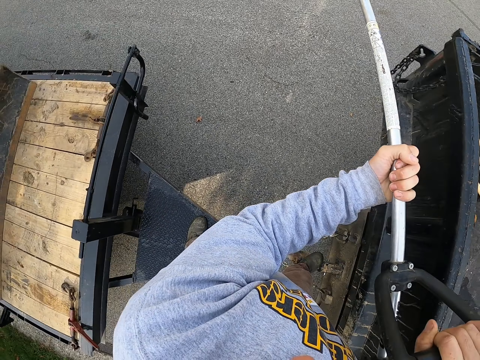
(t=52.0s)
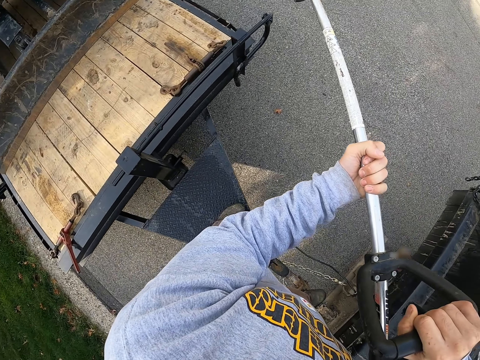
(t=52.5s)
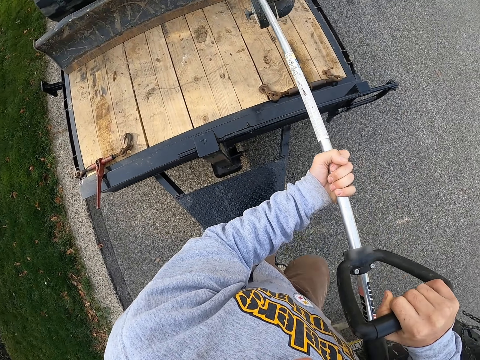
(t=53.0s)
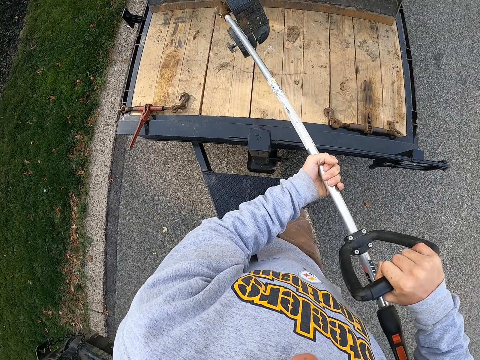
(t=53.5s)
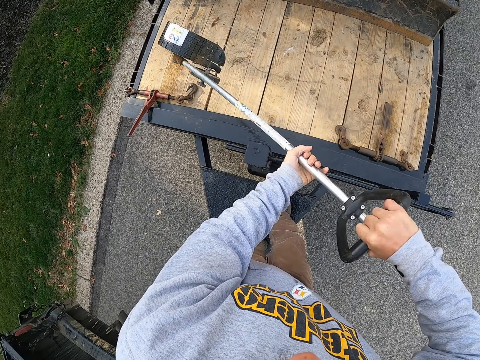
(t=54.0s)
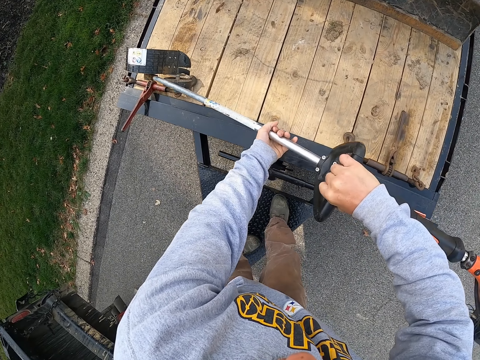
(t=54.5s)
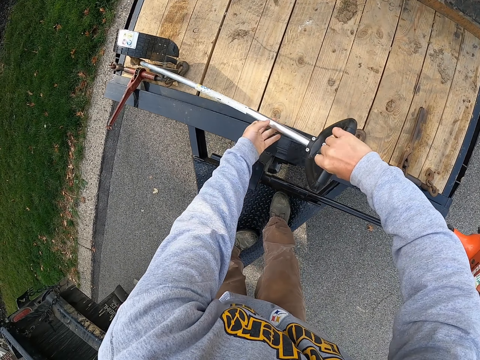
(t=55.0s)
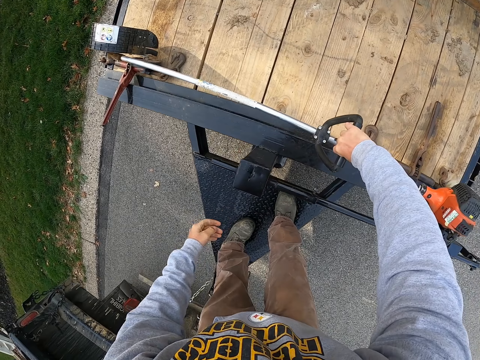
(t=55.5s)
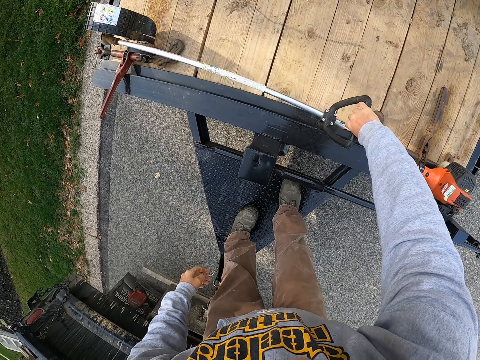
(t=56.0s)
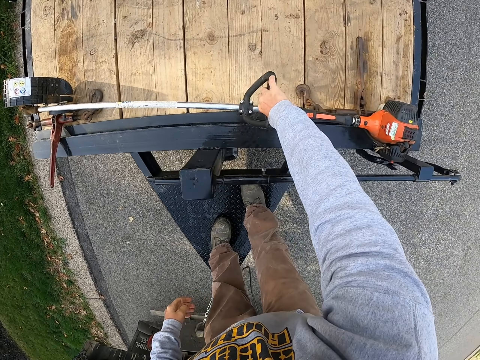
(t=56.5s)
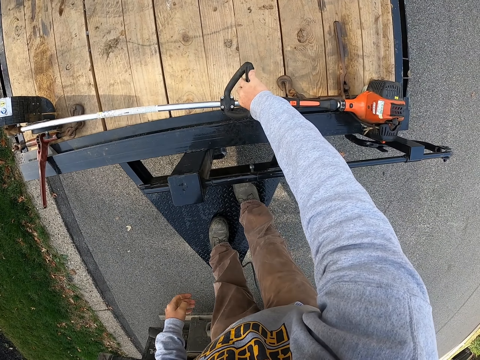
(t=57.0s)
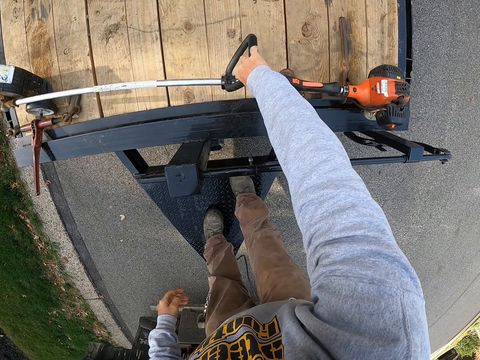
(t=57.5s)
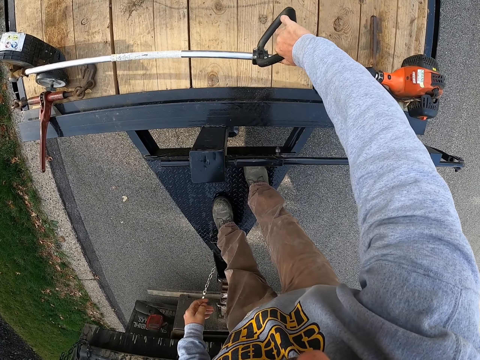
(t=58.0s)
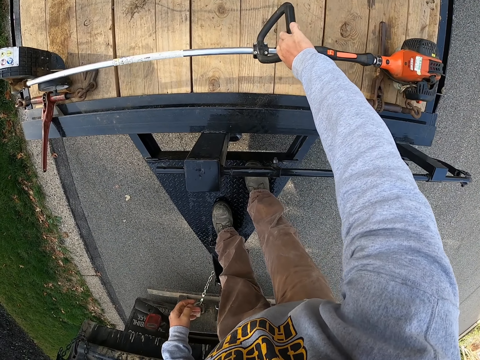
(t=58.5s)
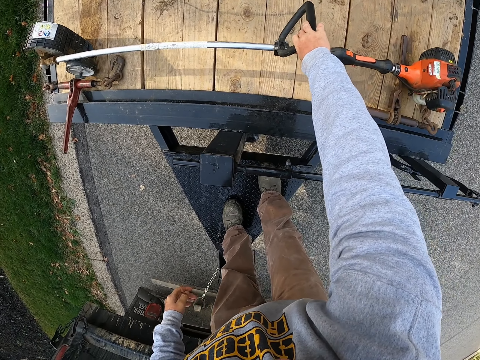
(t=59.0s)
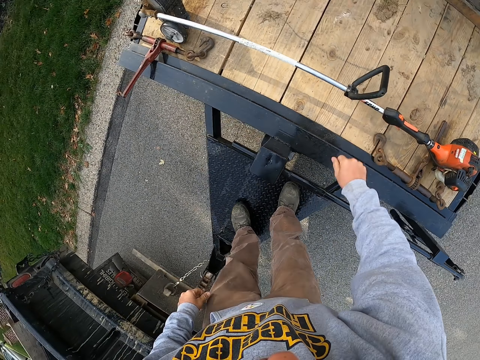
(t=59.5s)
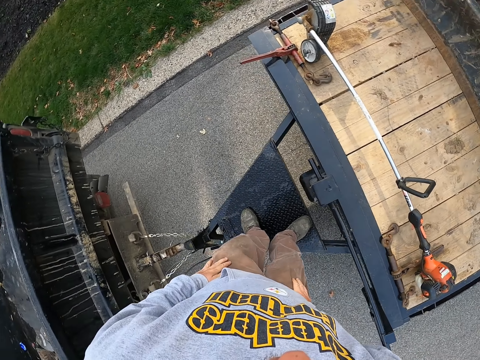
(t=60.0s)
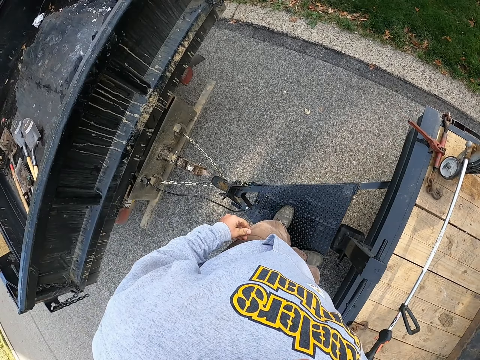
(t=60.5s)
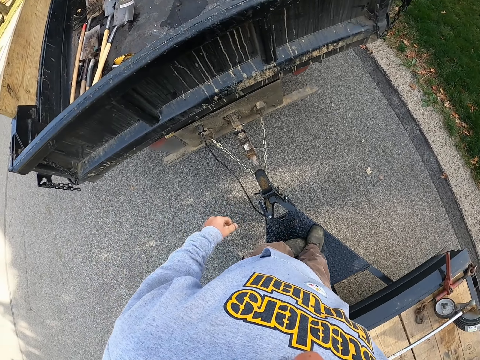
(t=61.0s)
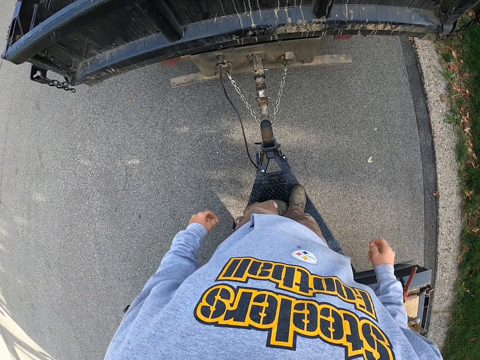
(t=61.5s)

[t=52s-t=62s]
The camera wearer puts the grass cutter in the truck. They turn around. They are putting a machine on a trail.

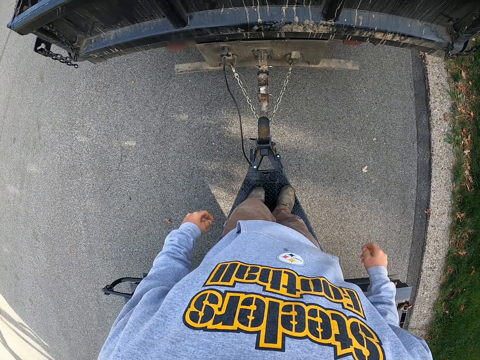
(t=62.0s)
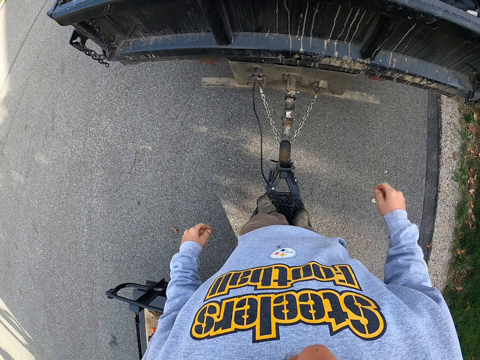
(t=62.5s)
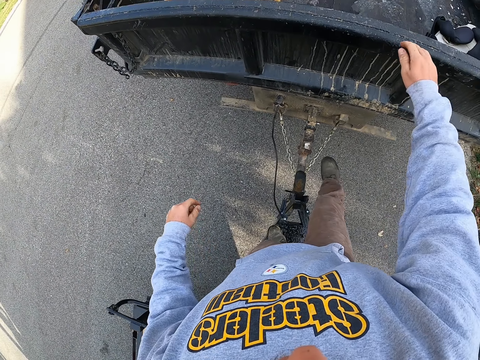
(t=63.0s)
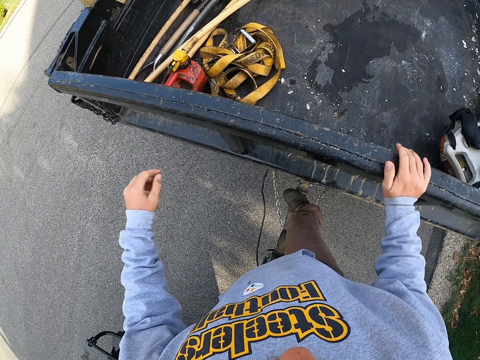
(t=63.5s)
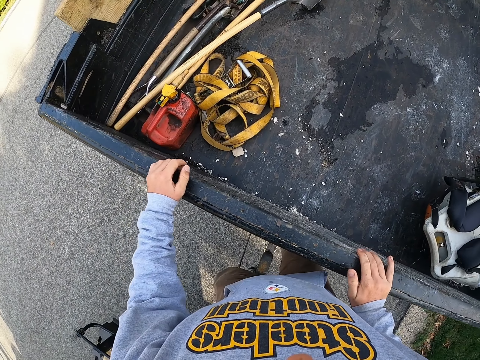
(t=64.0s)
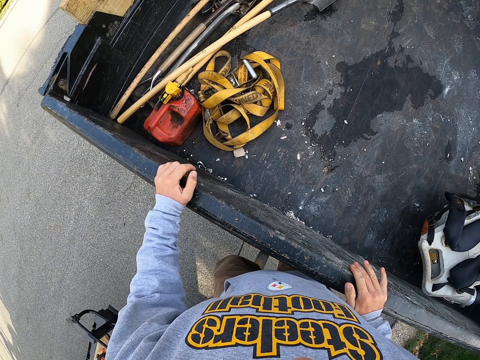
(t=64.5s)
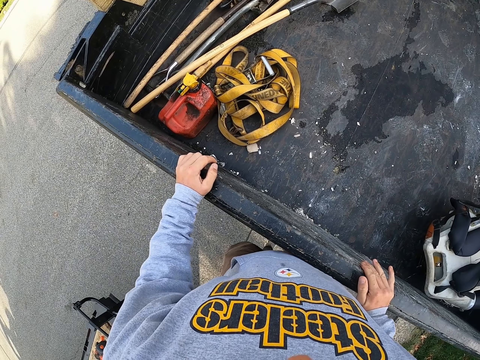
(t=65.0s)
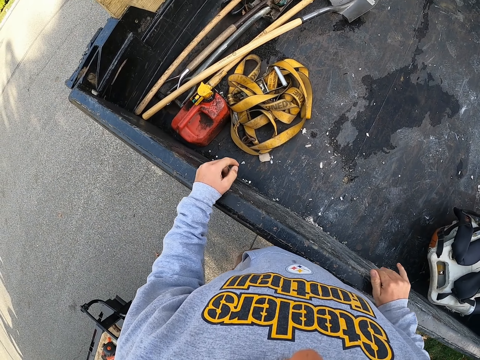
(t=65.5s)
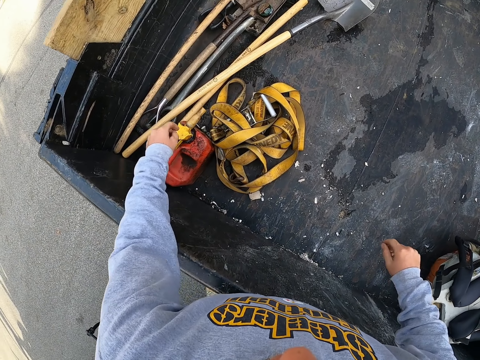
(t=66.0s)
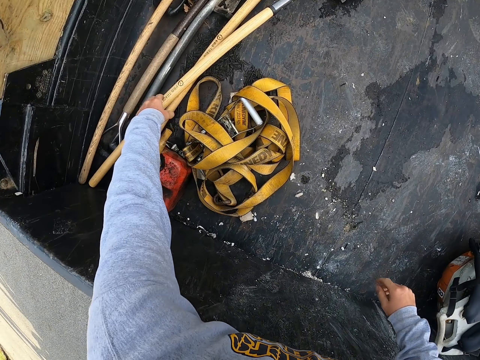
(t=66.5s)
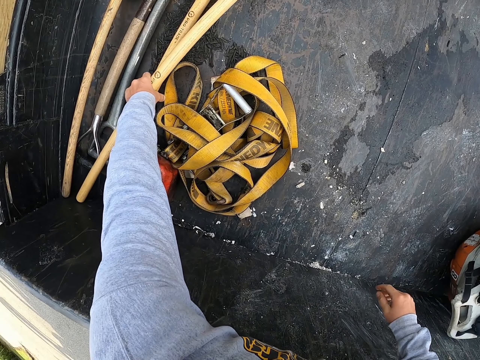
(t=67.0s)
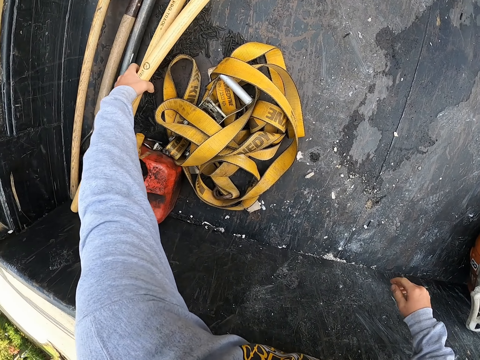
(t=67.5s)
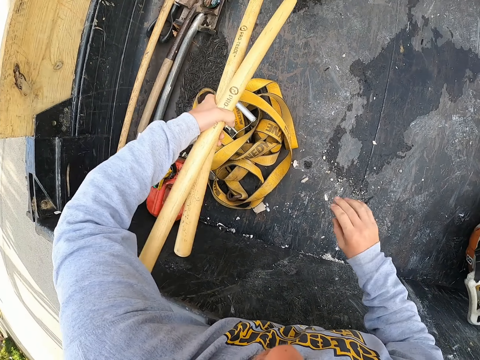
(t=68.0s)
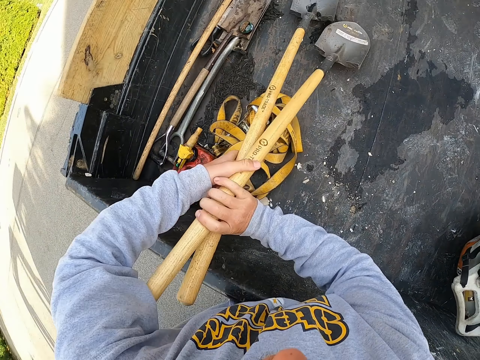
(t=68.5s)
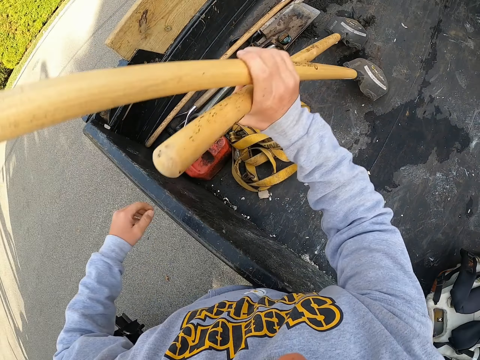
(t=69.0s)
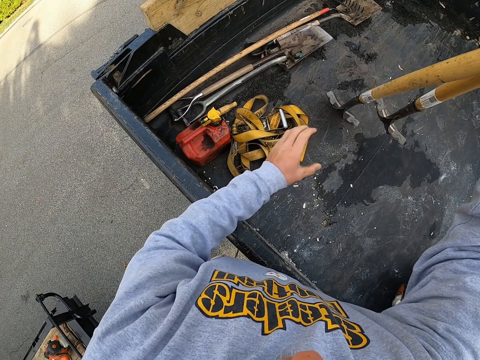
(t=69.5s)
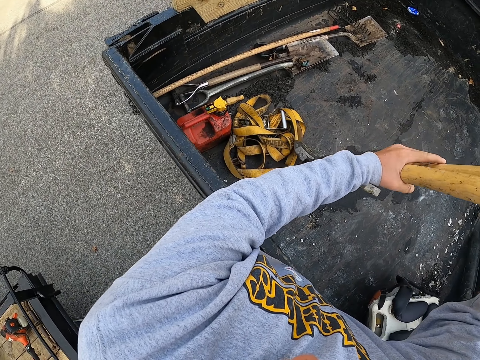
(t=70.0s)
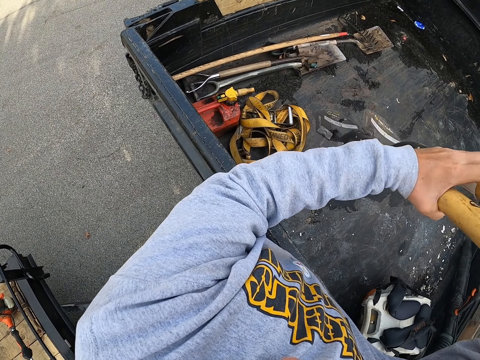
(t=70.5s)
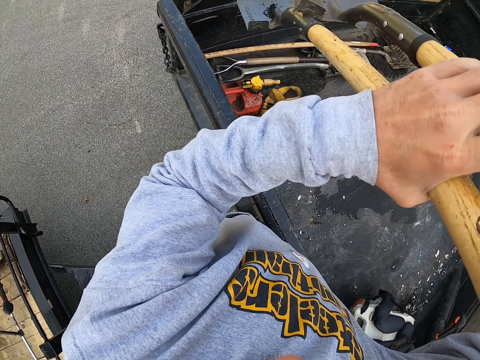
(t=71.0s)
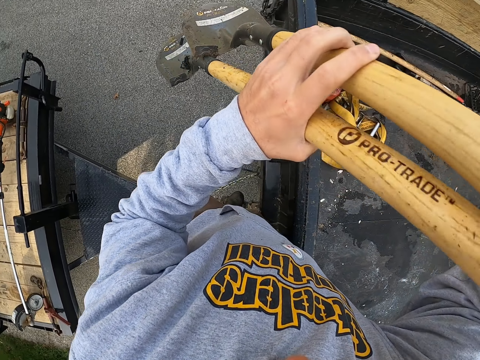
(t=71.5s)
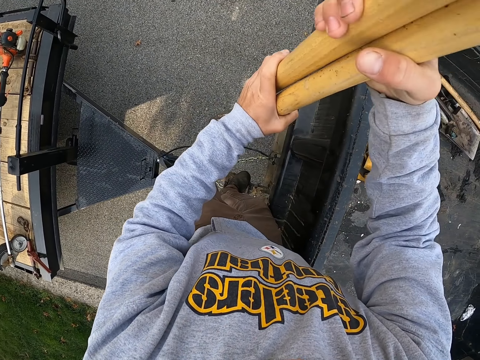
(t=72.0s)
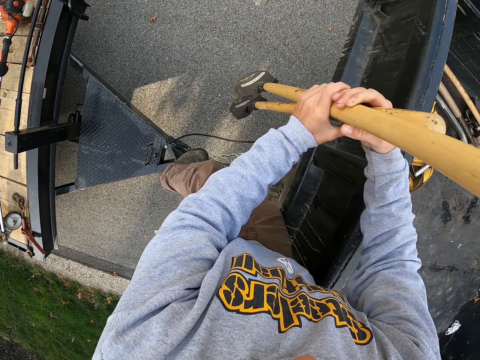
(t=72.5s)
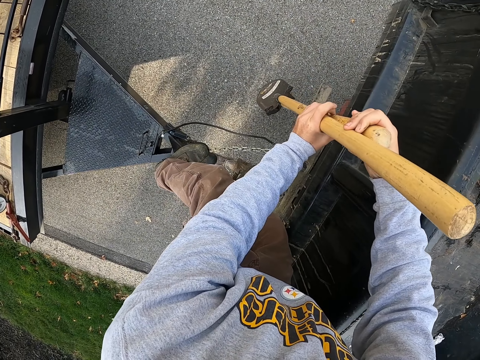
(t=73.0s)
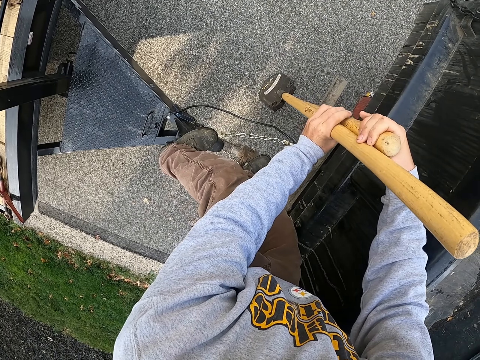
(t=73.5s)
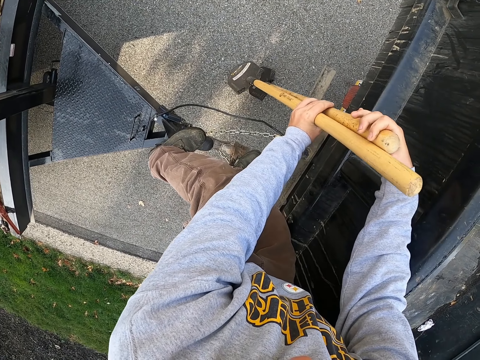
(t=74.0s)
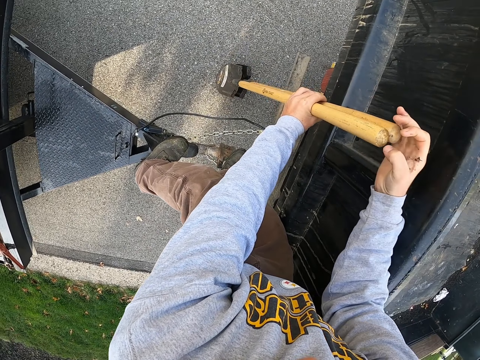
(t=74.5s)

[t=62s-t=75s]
The camera wearer moves the leg. They look around. They are picking two spades. They place the spades on the road.

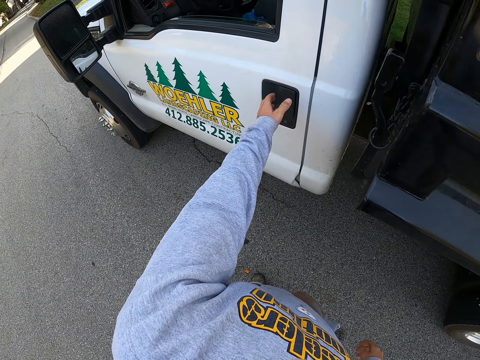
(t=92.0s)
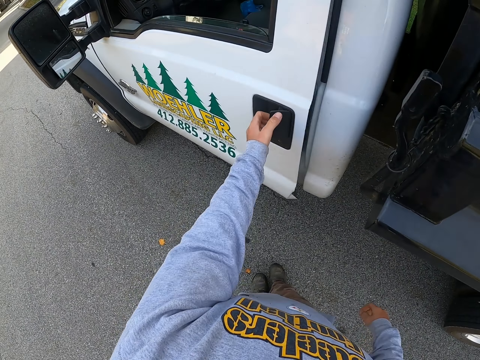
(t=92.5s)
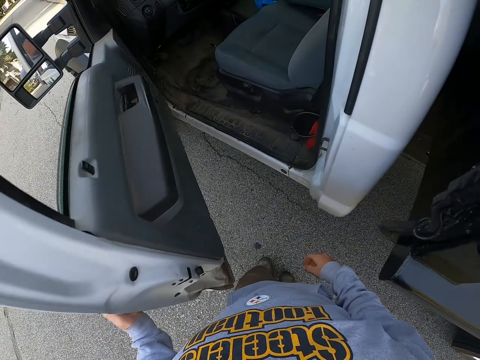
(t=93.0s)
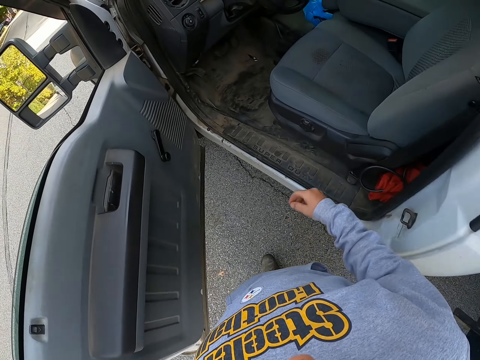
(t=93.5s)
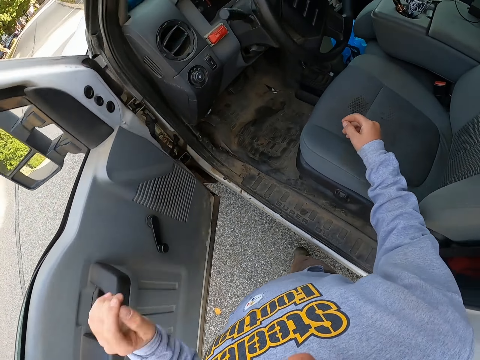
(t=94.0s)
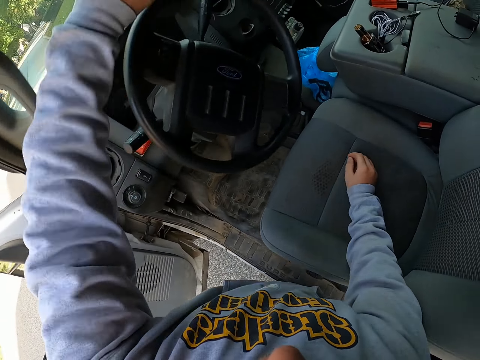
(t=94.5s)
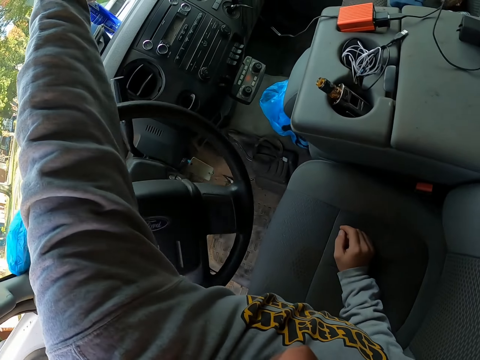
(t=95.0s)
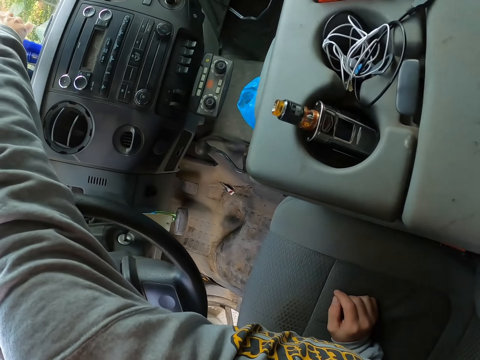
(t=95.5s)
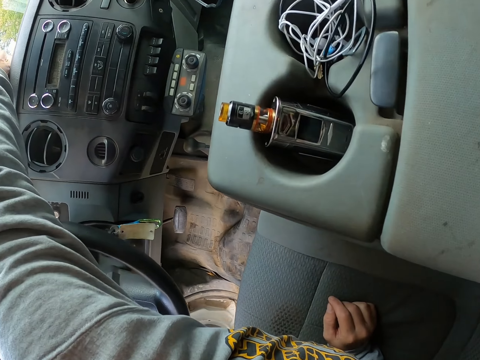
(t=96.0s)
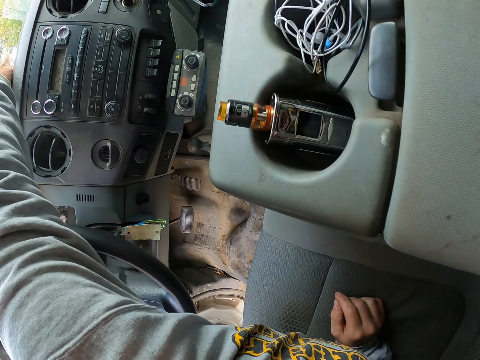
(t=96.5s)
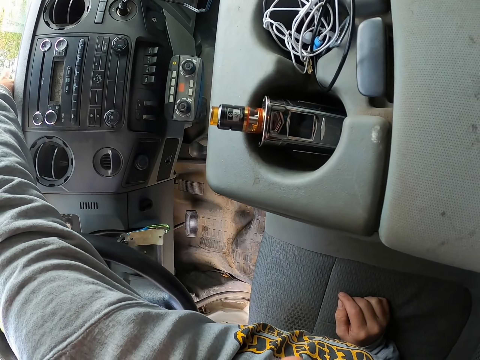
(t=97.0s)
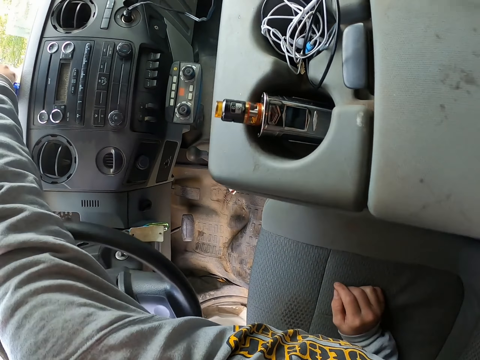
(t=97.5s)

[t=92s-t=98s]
The camera wearer opens the vehicle door. They pick a can.
